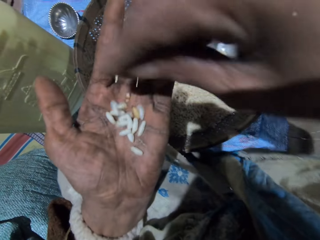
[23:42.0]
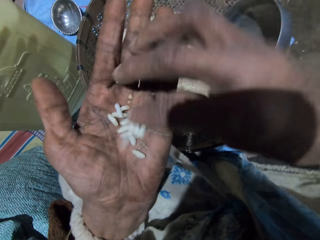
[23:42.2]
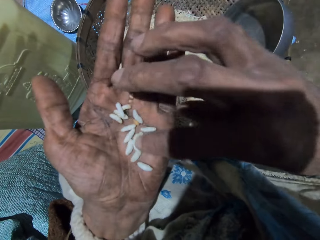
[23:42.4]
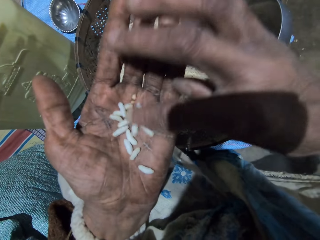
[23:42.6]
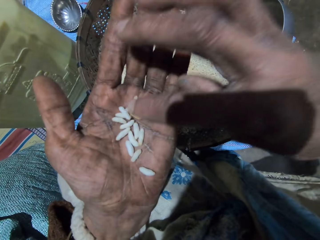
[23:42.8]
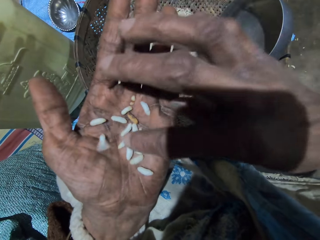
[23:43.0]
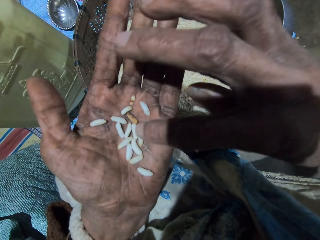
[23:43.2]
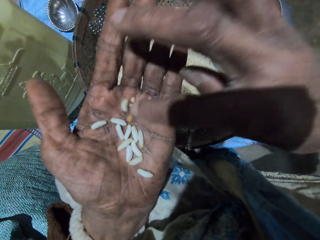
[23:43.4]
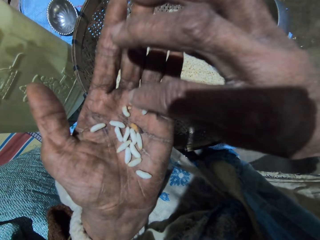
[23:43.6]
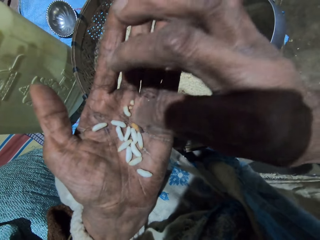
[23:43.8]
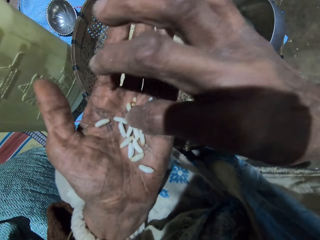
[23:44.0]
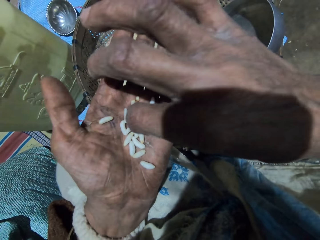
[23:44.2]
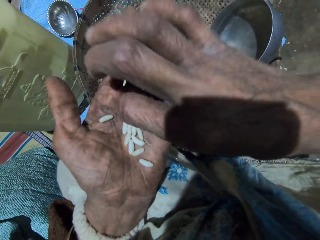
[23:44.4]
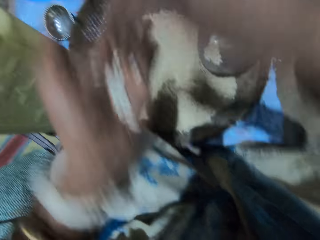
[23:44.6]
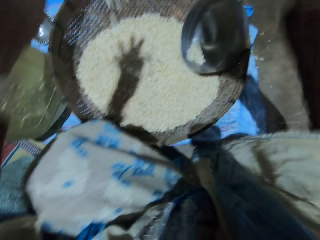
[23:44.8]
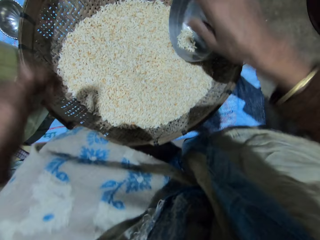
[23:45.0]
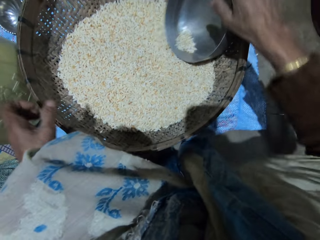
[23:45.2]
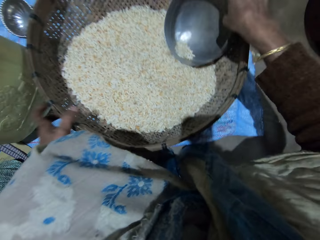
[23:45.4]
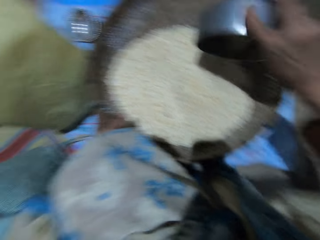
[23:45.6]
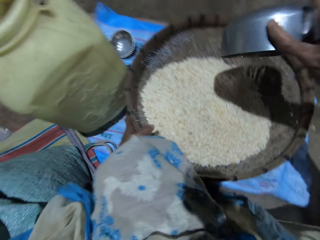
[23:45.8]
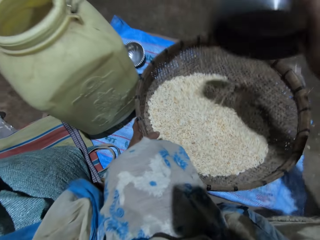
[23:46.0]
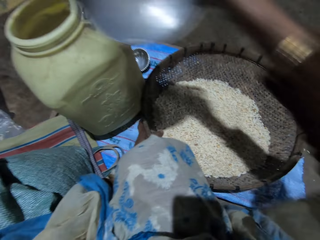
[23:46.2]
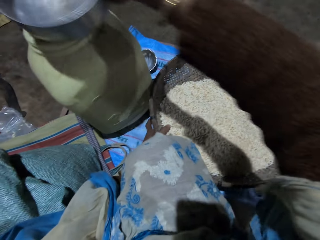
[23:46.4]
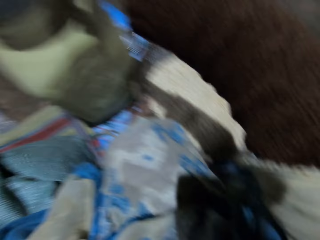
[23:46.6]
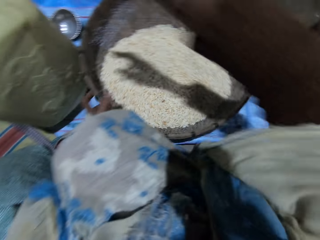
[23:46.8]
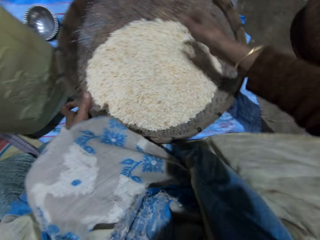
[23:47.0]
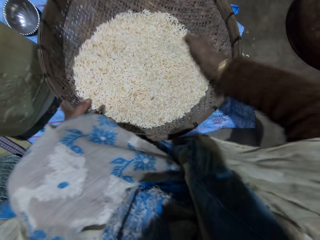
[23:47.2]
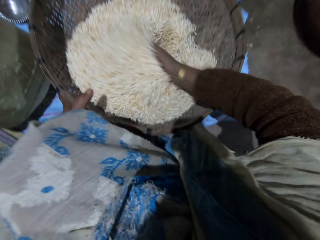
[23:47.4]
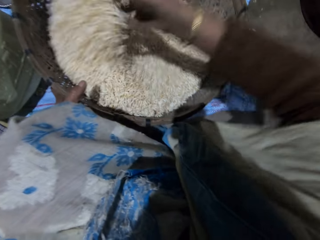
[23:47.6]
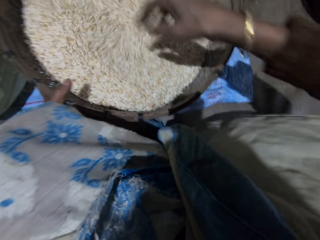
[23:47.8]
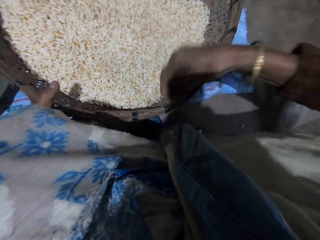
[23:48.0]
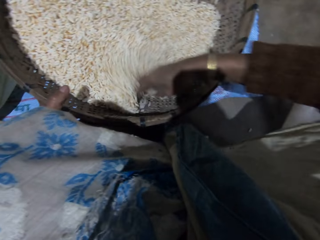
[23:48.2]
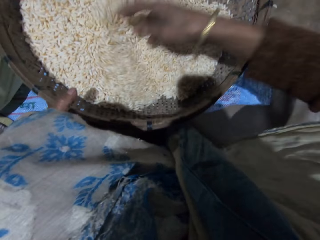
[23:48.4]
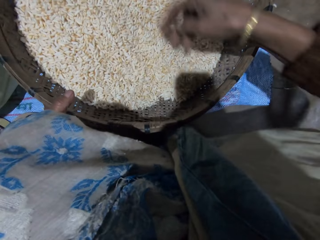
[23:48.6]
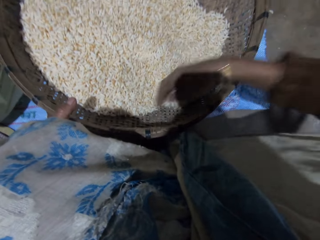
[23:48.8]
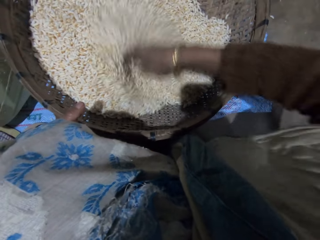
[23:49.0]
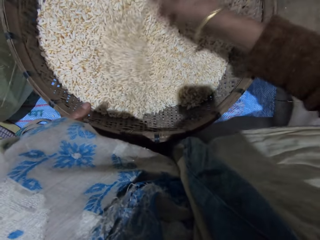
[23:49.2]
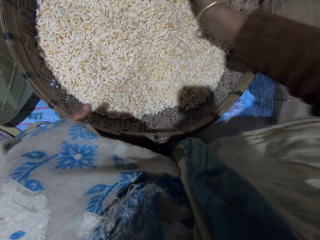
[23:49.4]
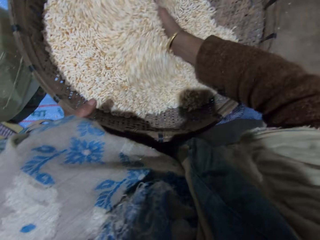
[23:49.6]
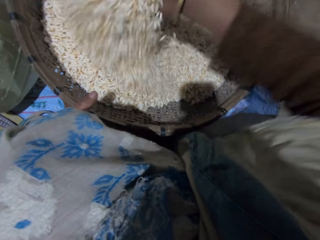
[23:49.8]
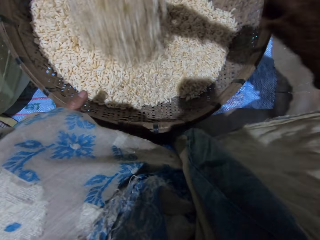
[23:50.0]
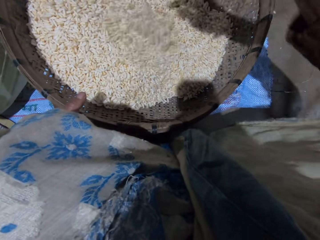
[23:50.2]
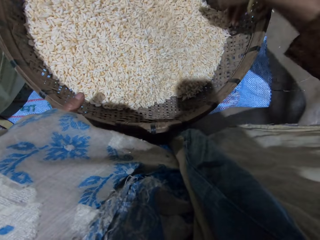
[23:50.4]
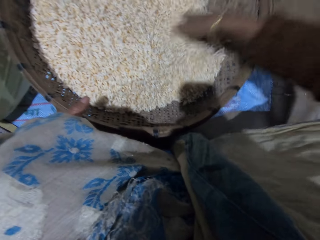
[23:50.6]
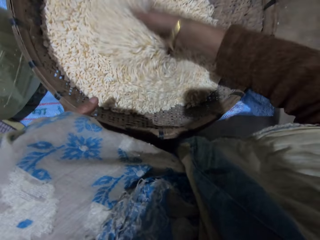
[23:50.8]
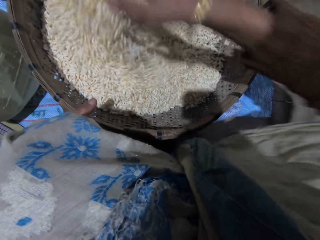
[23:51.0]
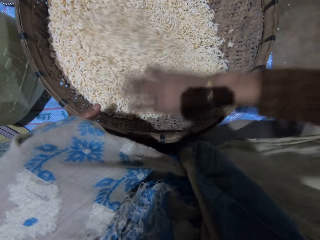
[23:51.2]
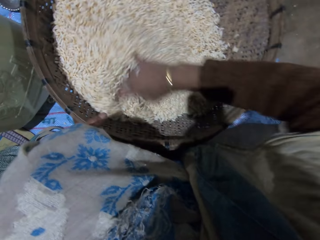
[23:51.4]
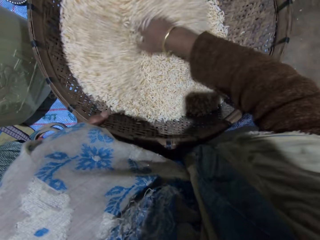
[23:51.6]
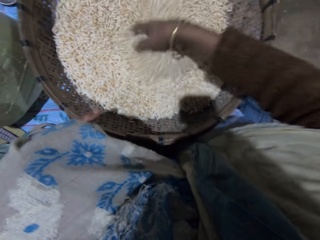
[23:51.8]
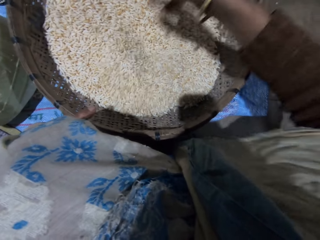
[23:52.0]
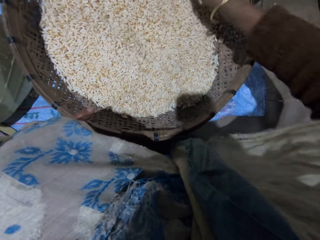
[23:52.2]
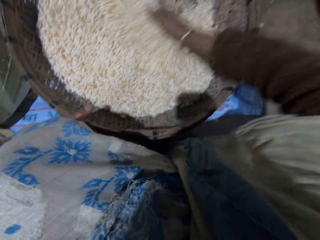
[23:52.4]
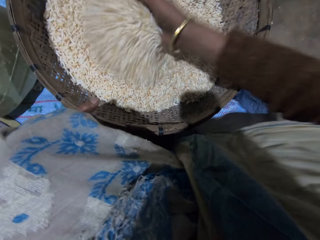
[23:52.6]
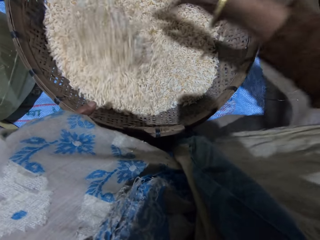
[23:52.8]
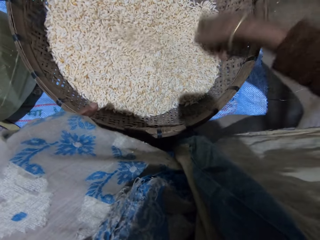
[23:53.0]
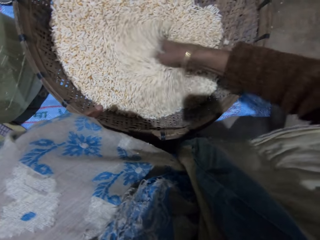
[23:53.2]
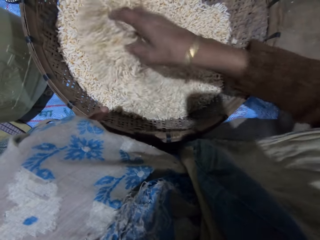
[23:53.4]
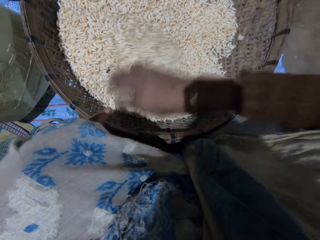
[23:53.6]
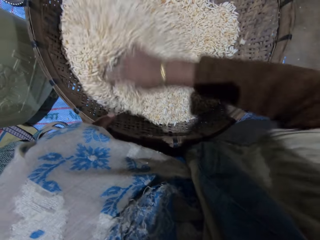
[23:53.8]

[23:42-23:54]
The camera wearer pours grains on her left palm. She checks the grains. She throws the chaff. She pours grains in the basket. She picks up the measuring pot. She drops the stainless bowl on the drum with her right hand. She holds the winnowing basket. She mixes grains in the basket with her right hand. She sorts the rice.

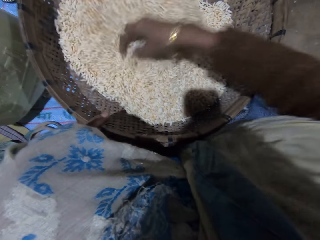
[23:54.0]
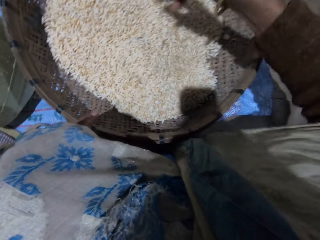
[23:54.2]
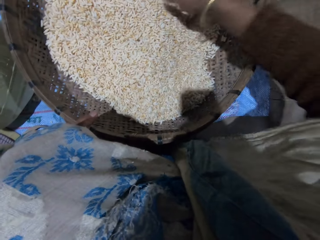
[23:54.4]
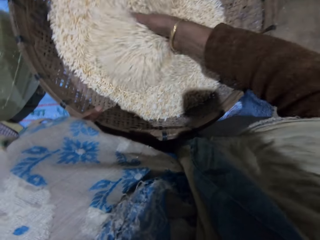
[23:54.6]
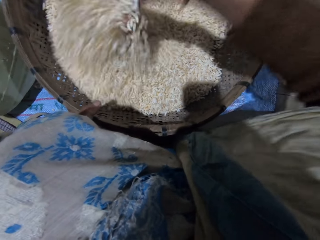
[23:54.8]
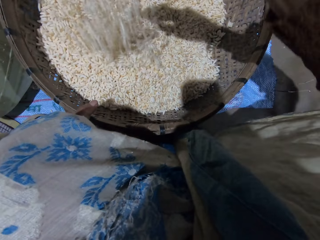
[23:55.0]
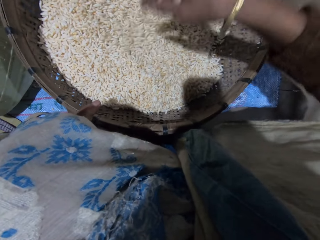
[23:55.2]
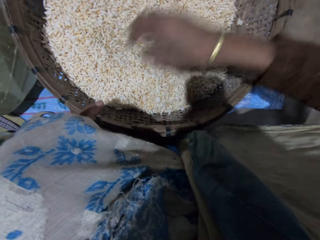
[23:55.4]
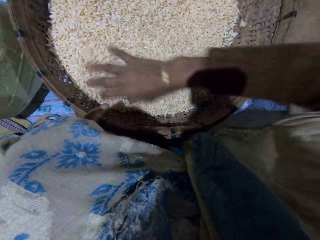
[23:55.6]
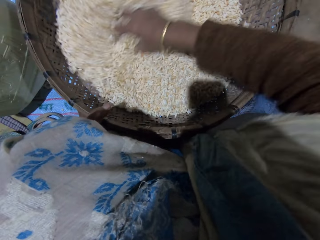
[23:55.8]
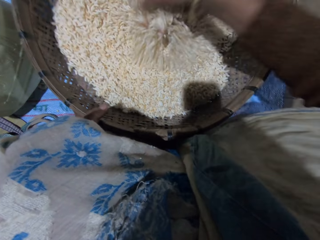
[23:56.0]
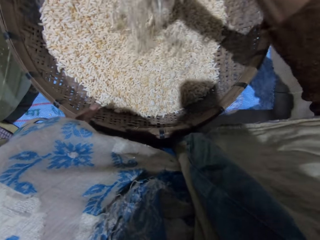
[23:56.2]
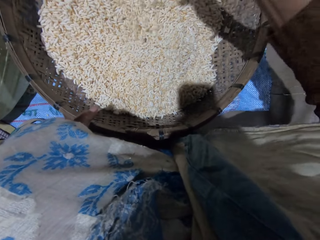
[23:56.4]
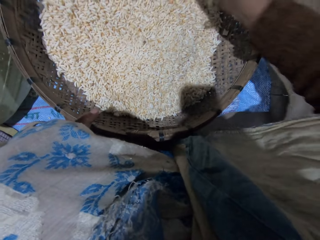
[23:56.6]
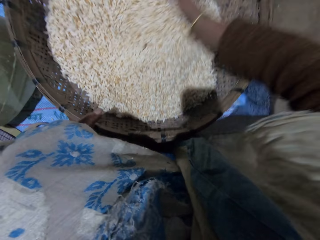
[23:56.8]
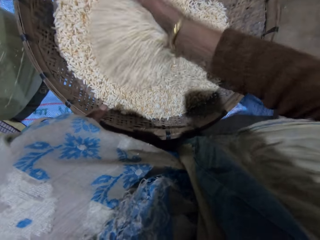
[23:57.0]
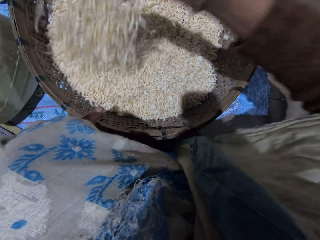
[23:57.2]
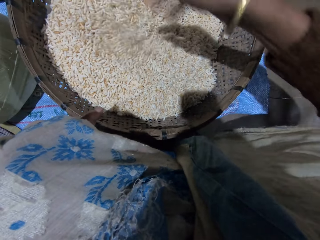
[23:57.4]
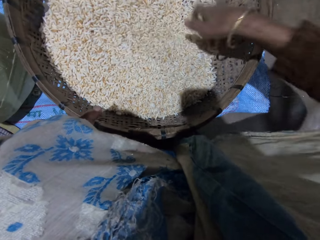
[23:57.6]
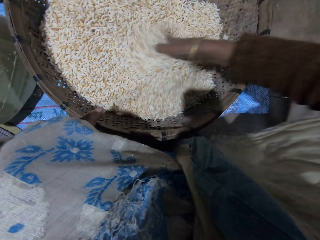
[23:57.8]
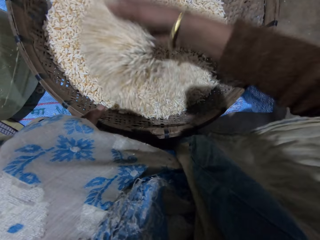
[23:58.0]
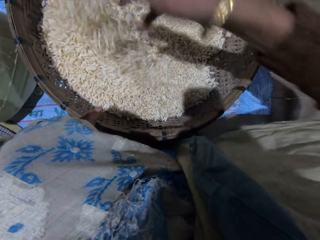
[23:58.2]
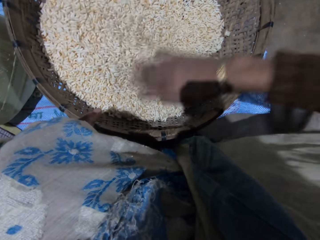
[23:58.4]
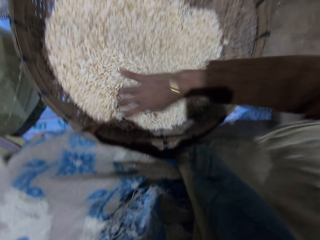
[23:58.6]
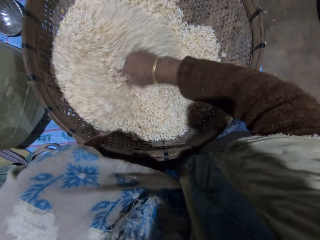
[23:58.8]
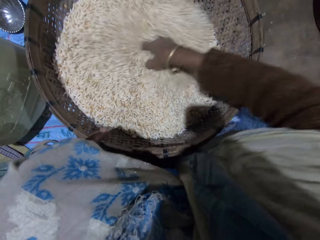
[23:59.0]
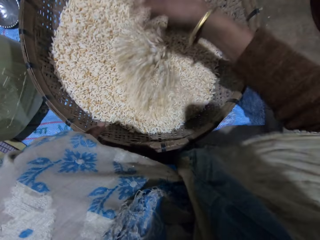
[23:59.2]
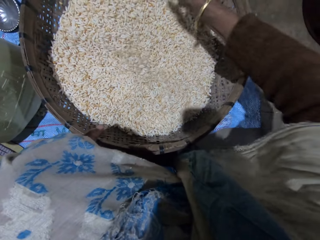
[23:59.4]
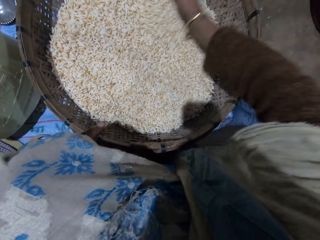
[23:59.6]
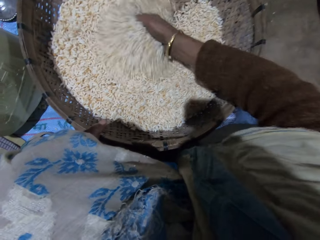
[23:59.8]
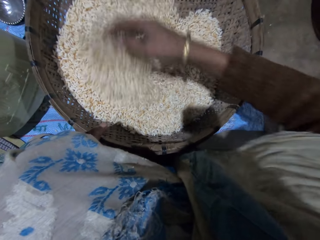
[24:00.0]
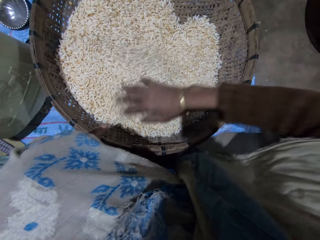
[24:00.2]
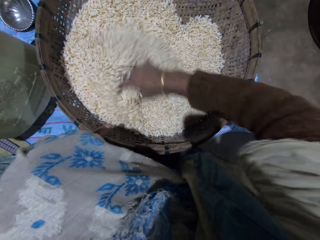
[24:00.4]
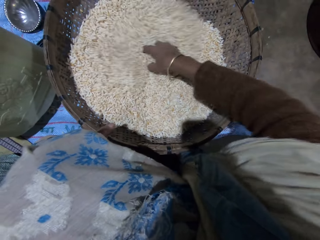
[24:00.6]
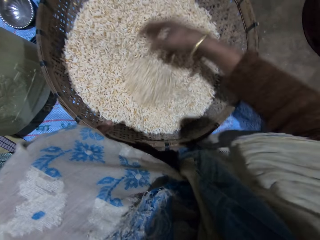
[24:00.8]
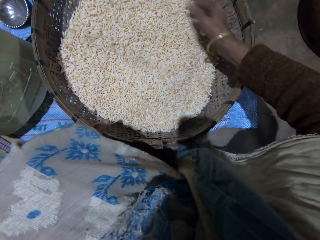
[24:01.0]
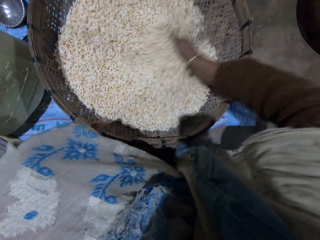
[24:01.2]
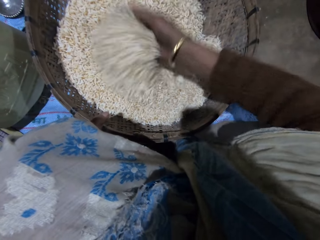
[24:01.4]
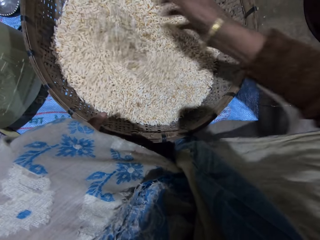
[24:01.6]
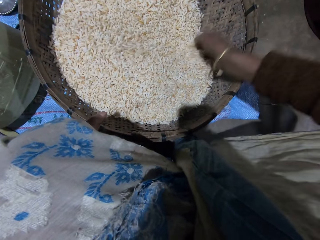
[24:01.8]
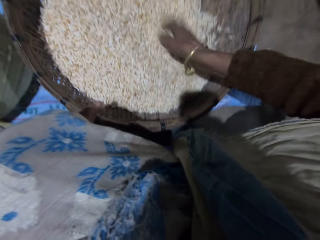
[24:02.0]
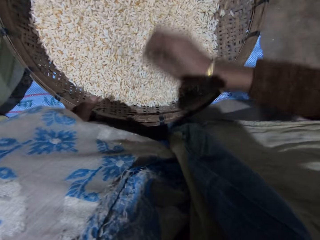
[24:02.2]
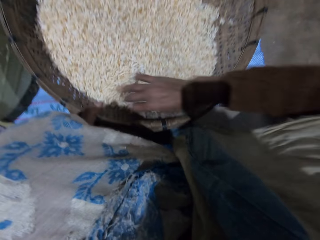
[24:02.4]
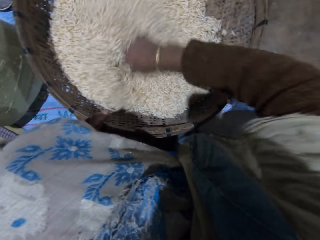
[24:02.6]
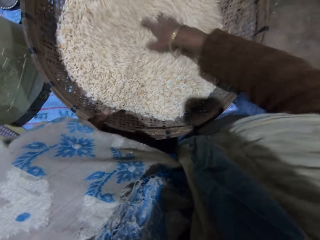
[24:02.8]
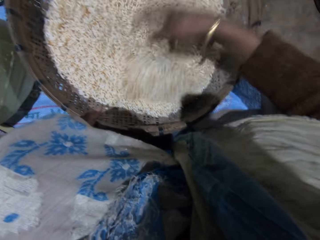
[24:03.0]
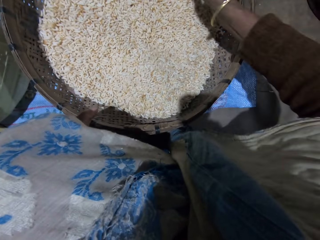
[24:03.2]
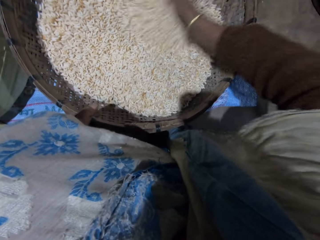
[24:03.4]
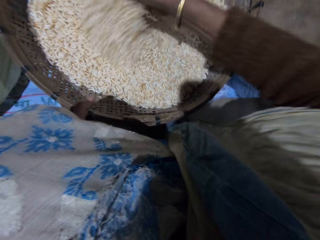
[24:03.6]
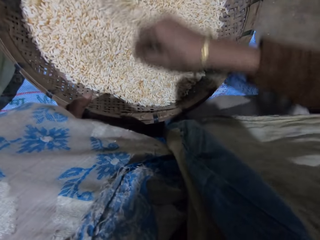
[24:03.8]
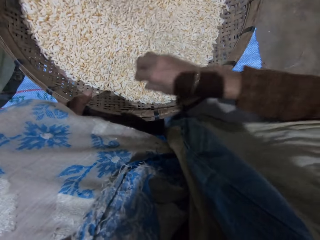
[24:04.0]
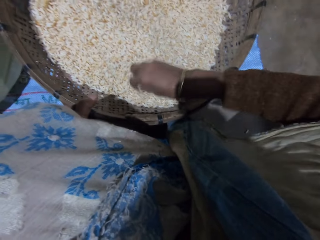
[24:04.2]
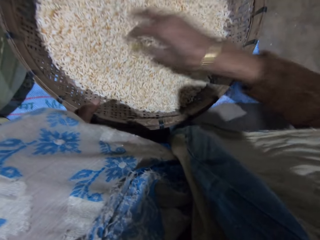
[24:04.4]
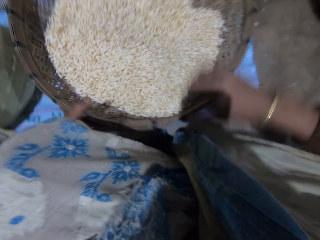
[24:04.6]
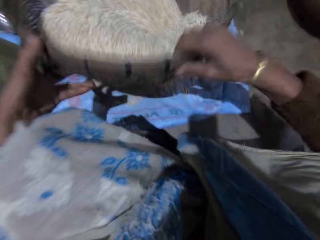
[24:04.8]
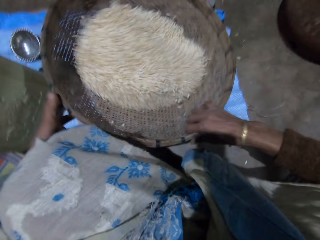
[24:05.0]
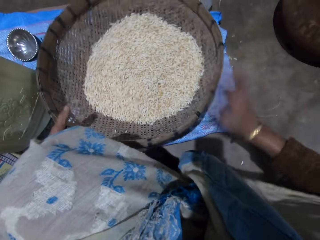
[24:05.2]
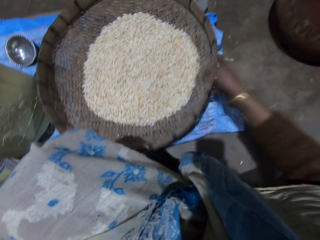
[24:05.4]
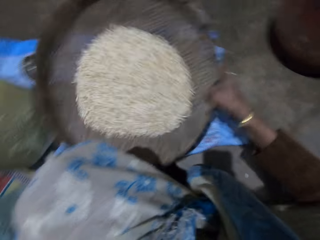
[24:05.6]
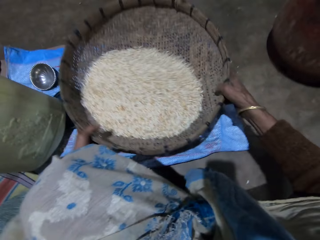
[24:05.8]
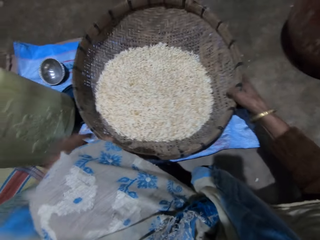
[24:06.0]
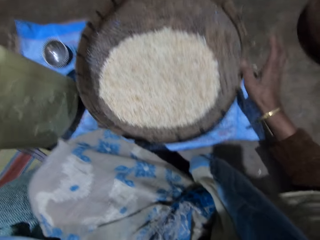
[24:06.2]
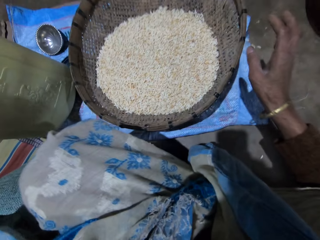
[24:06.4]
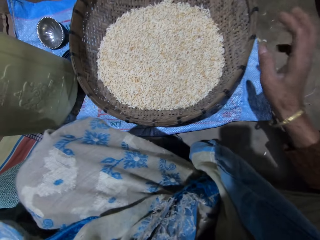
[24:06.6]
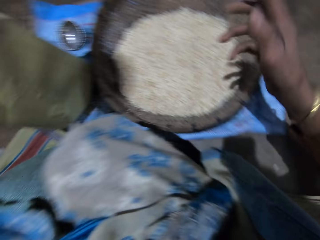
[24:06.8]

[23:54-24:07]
The camera wearer shakes the basket with her right hand. She adjusts the winnowing basket. She picks up the measuring pot.
